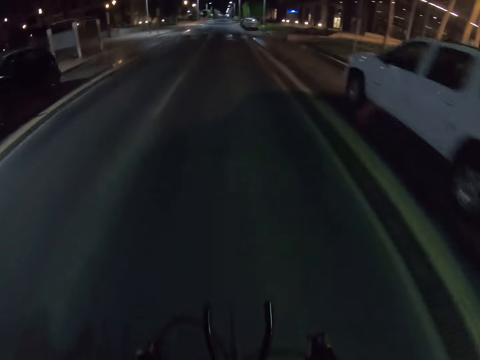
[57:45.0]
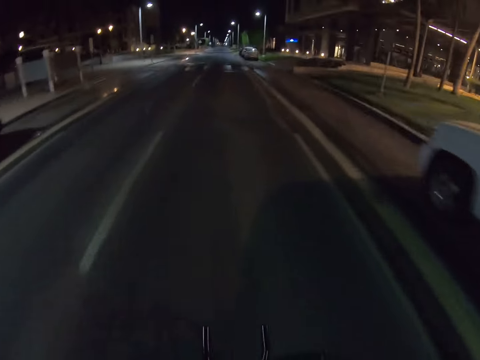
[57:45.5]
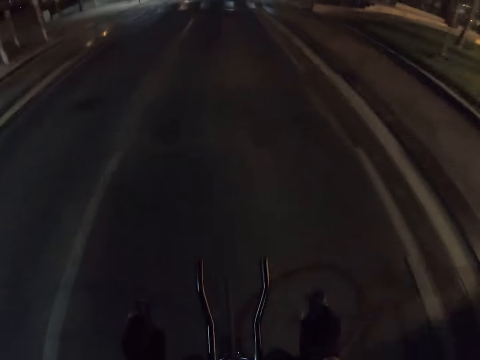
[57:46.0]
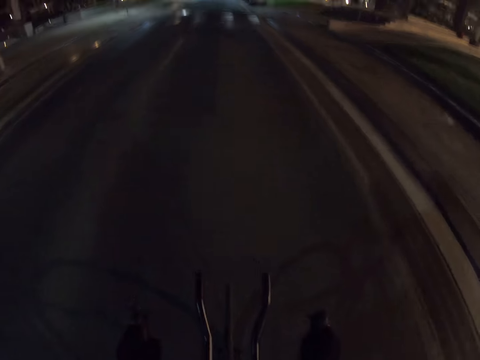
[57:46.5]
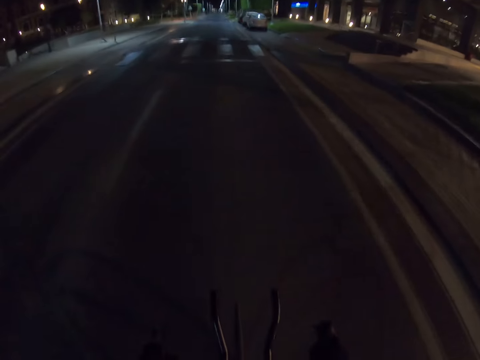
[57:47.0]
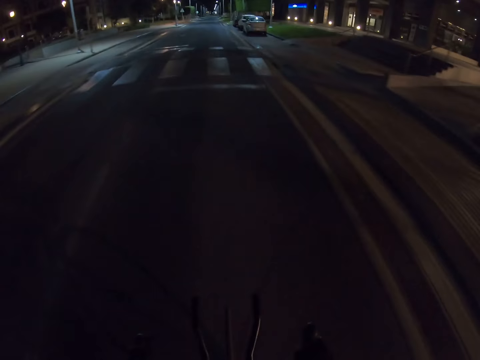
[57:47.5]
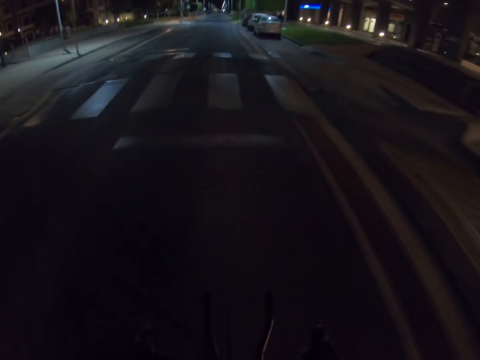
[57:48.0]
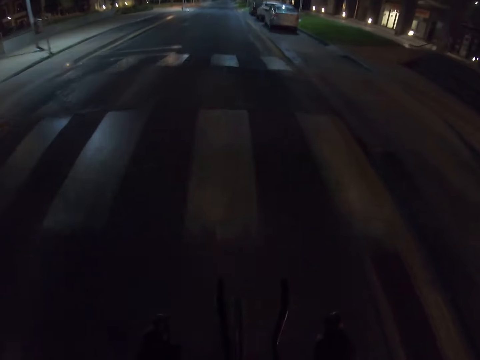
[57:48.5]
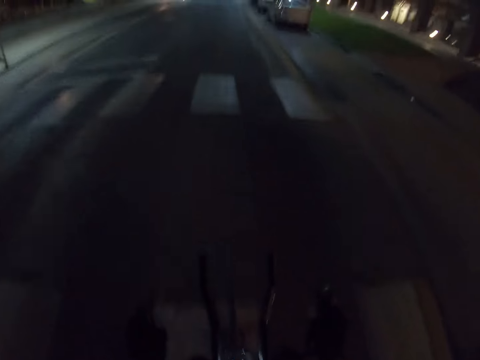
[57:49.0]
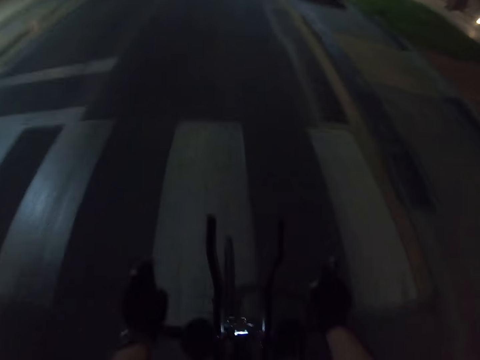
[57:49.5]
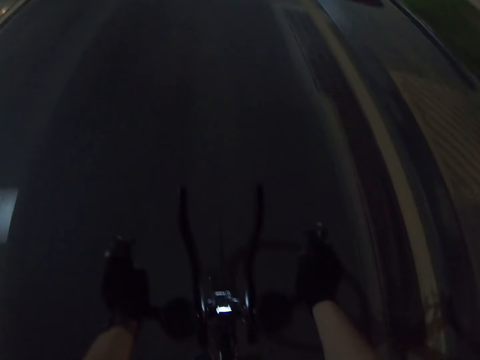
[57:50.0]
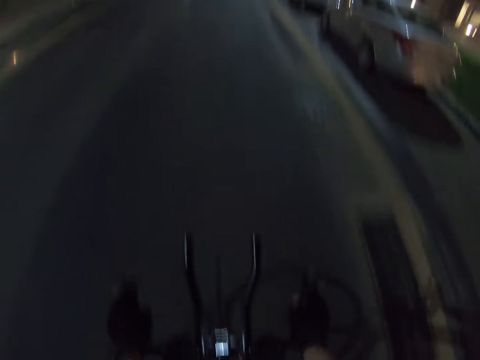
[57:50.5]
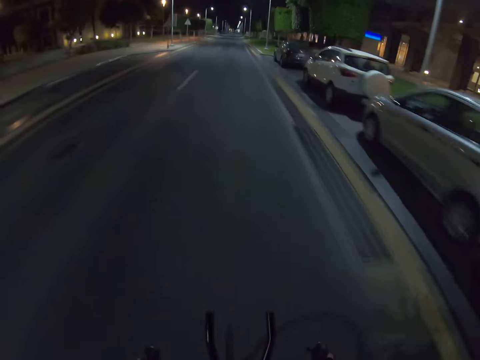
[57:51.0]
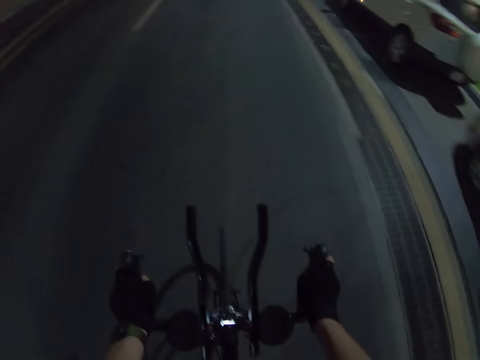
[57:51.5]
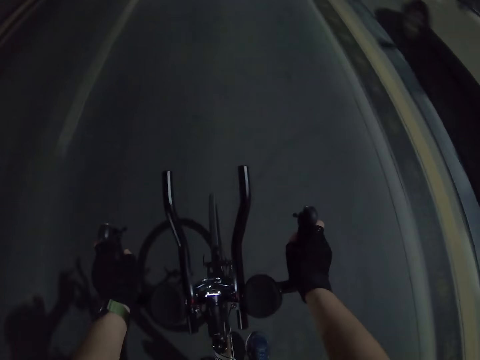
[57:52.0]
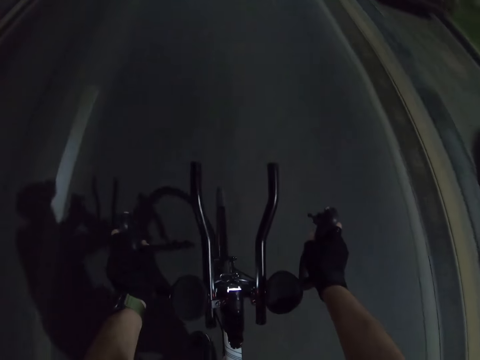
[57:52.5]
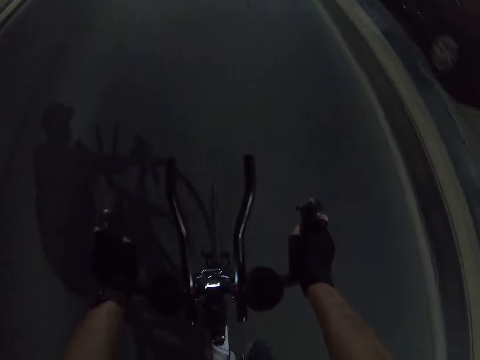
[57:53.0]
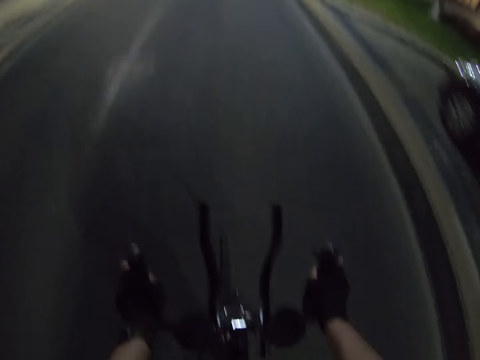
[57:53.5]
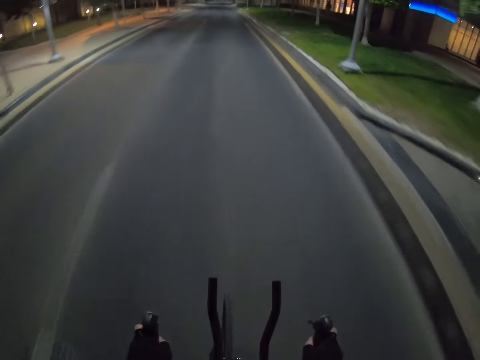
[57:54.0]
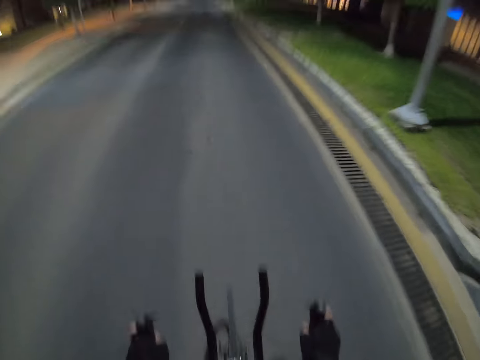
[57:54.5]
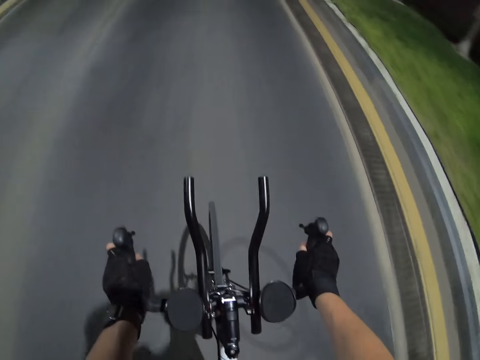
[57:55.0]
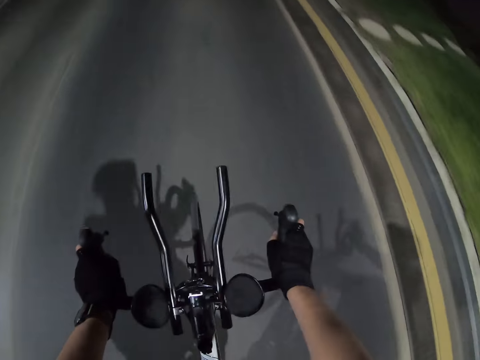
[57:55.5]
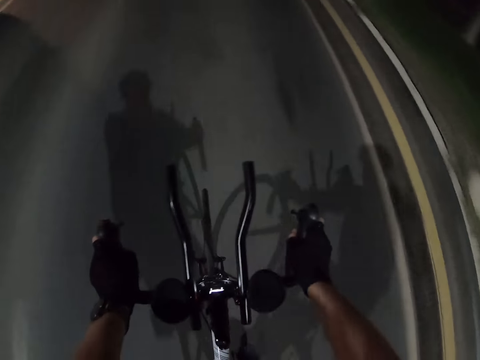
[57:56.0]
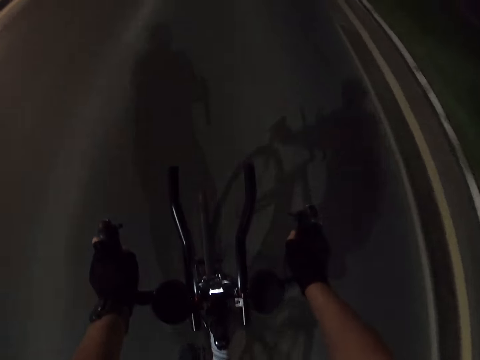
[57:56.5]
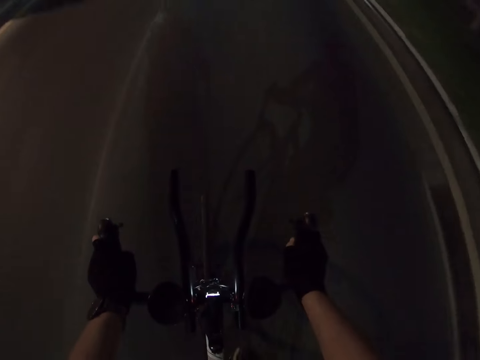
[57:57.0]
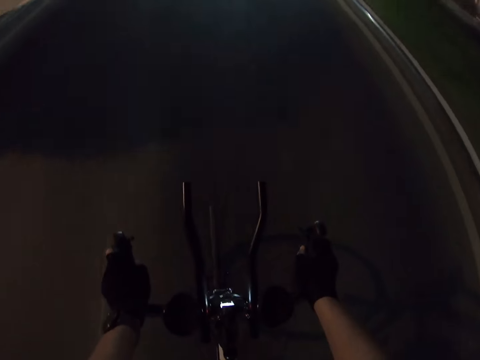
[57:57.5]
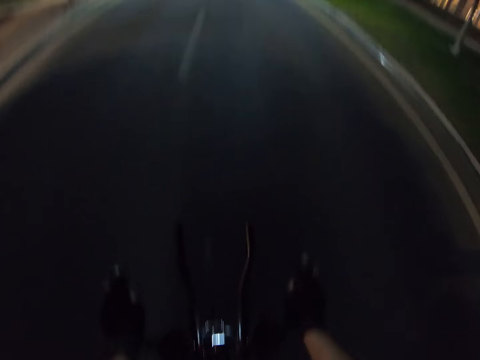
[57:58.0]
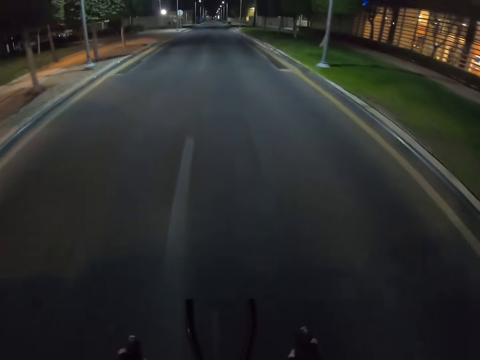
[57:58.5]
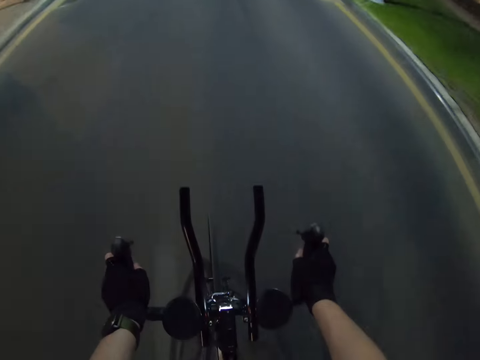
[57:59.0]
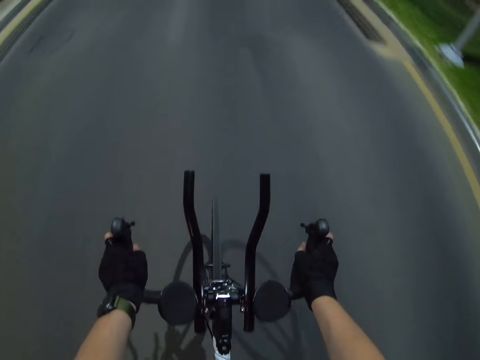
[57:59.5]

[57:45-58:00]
The camera wearer looks down. They look ahead. They look down. They look ahead. They look down.

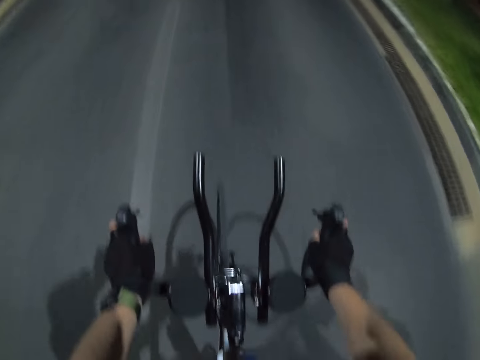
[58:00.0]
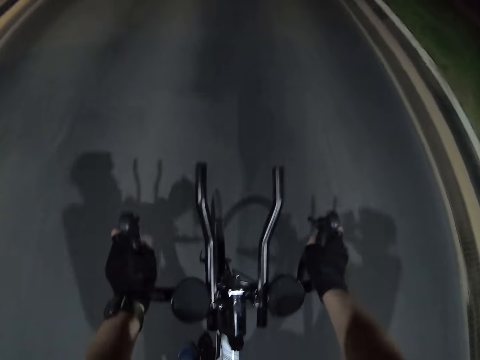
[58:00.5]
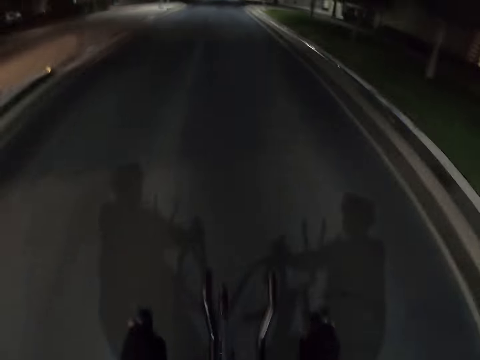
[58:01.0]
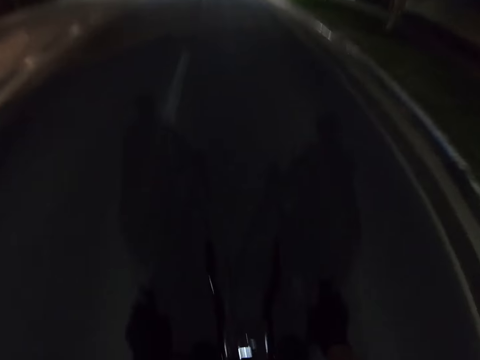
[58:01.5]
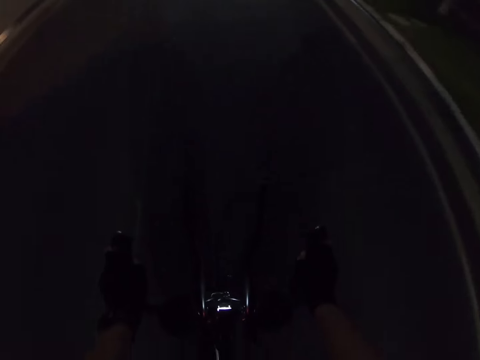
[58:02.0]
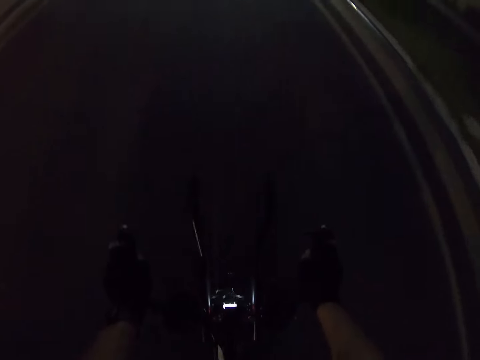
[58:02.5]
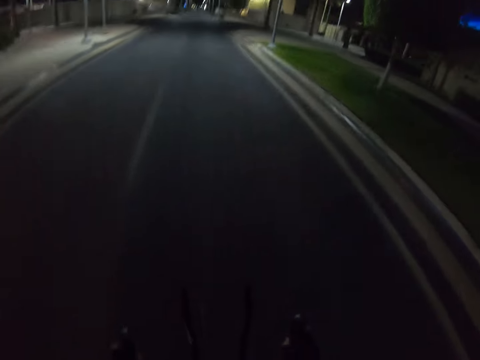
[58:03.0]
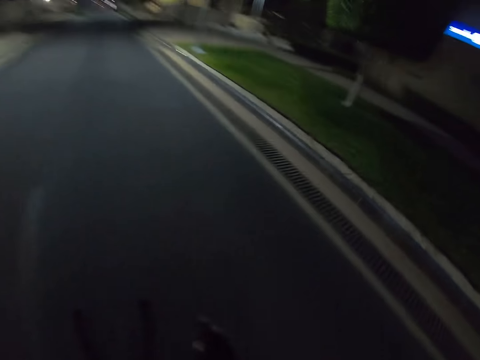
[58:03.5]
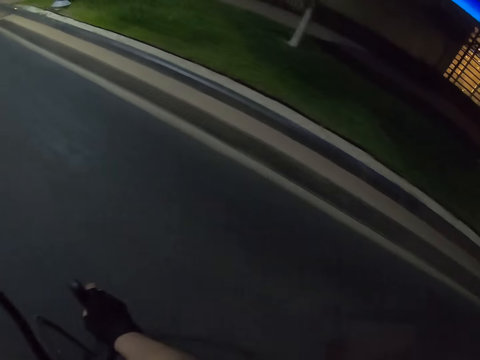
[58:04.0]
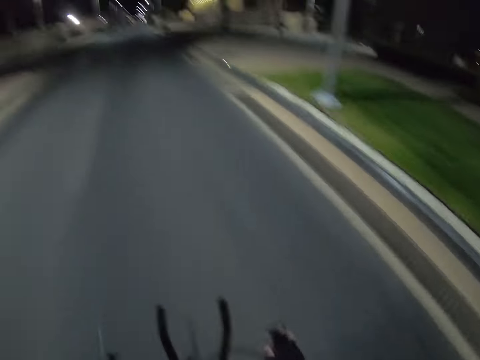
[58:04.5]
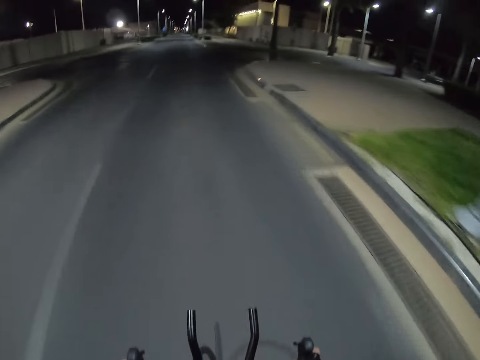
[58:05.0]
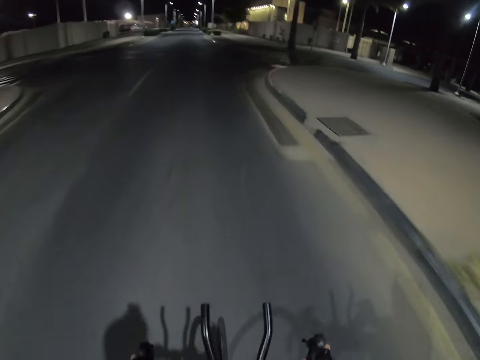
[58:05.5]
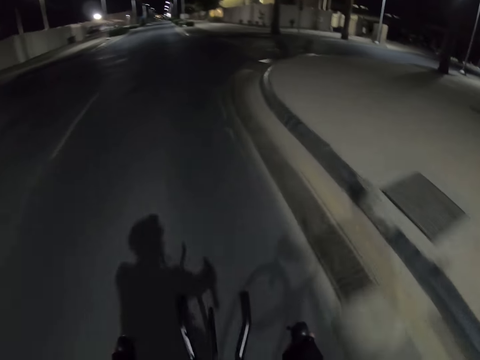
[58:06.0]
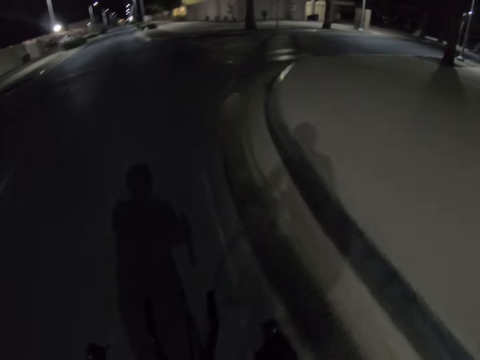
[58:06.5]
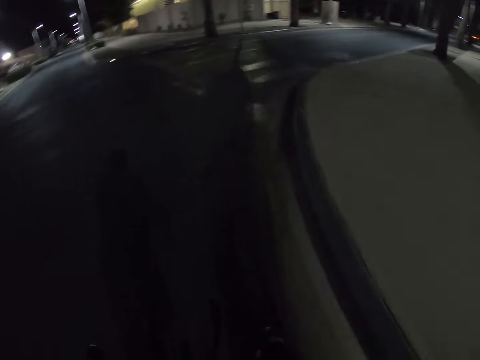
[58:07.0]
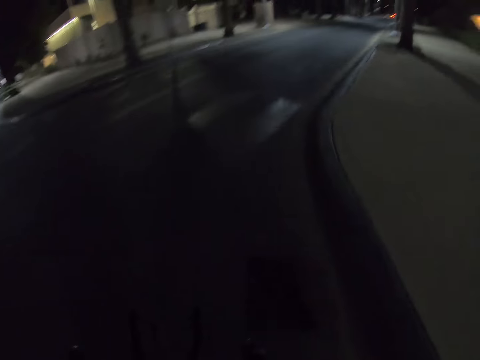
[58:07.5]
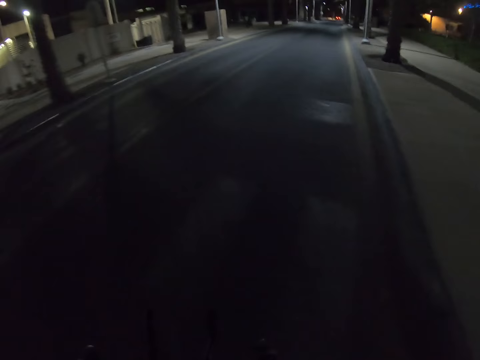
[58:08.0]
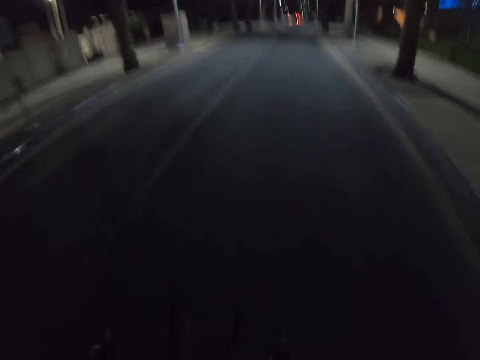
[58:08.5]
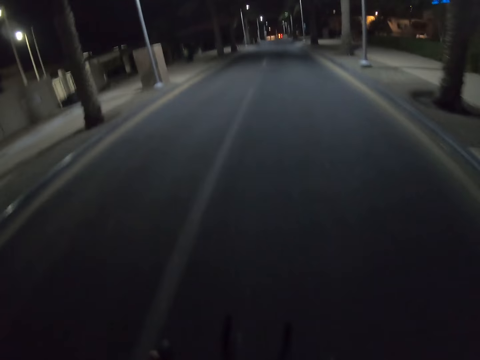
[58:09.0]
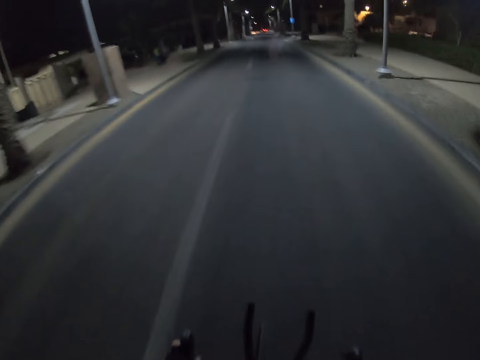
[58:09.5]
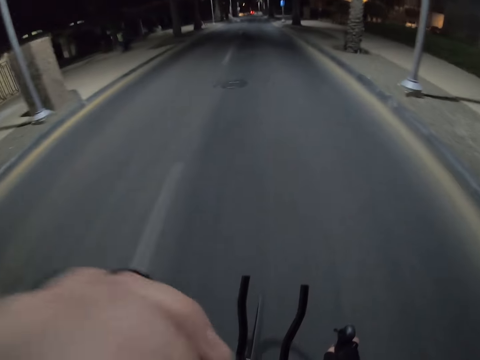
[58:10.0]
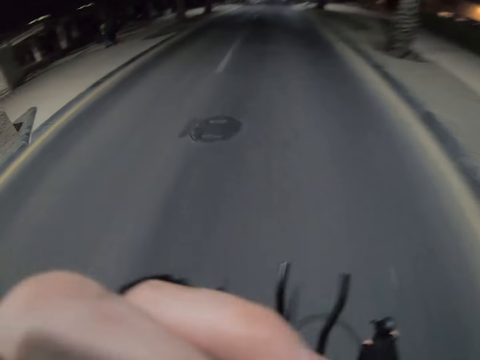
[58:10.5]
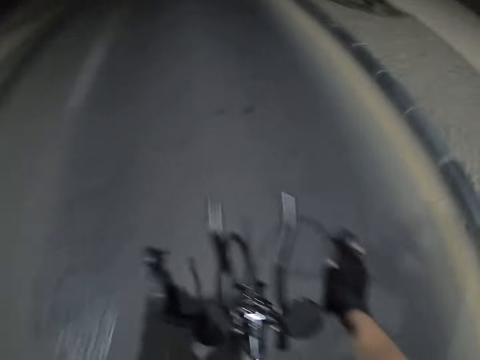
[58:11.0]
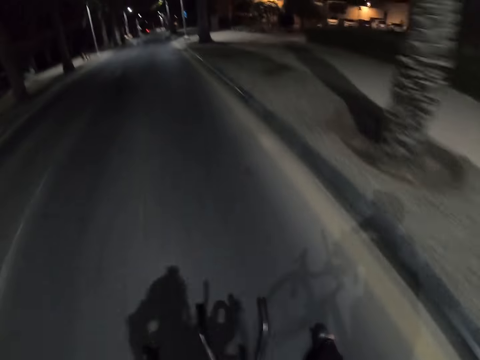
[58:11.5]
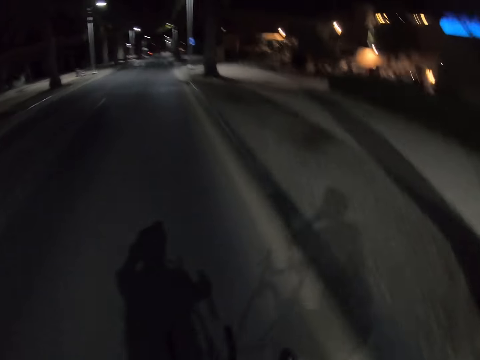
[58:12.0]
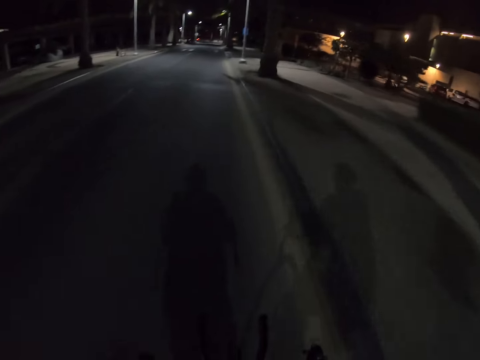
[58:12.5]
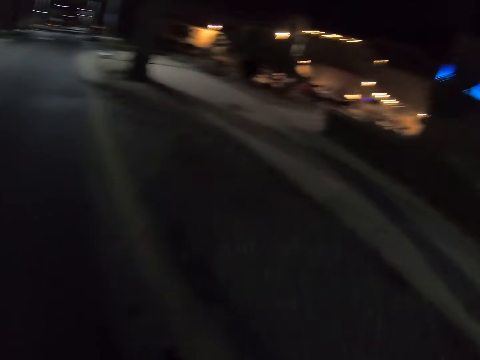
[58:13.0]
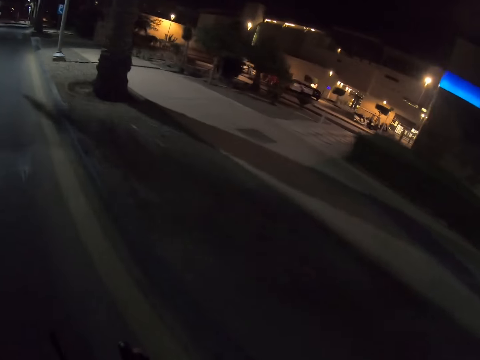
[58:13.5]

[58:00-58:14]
The camera wearer looks ahead. He looks sideways. He looks ahead. He lifts up his left hand.
